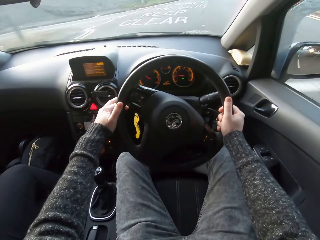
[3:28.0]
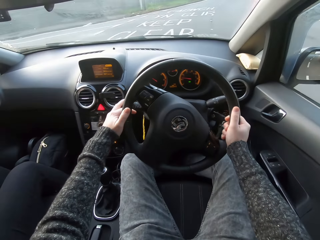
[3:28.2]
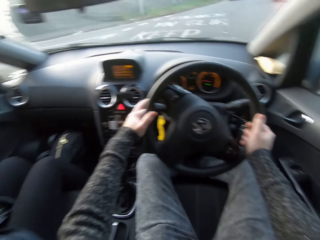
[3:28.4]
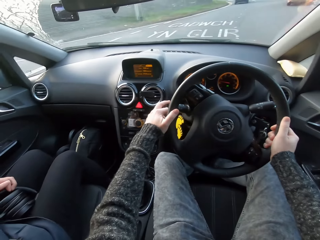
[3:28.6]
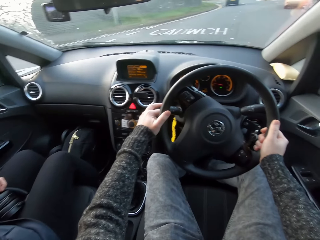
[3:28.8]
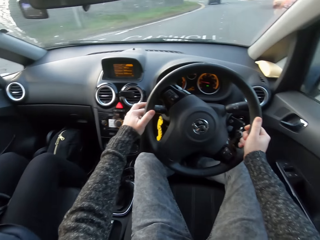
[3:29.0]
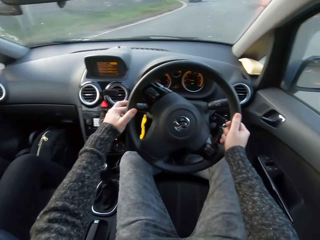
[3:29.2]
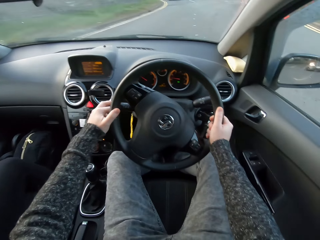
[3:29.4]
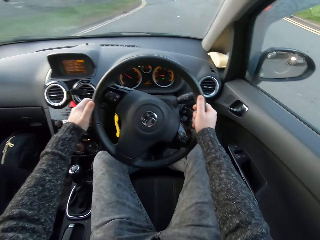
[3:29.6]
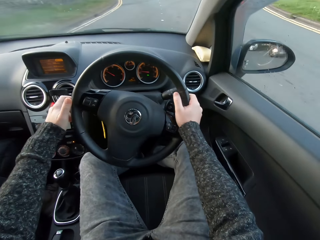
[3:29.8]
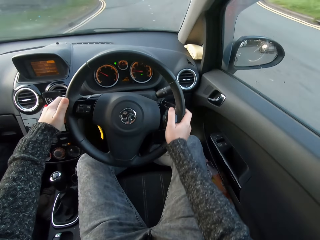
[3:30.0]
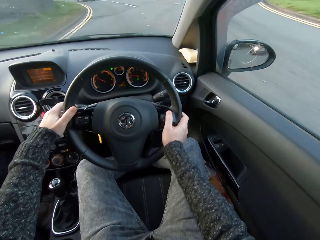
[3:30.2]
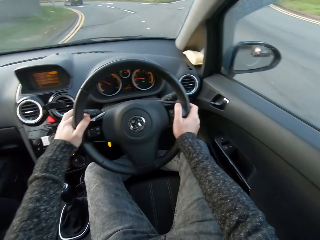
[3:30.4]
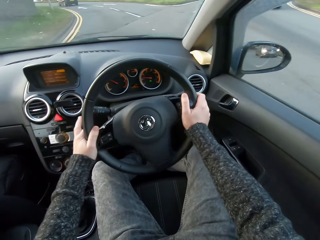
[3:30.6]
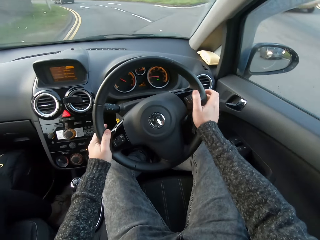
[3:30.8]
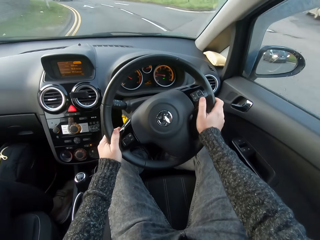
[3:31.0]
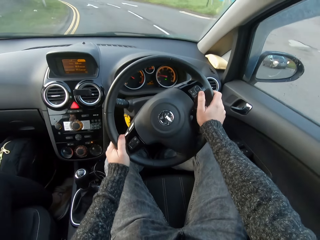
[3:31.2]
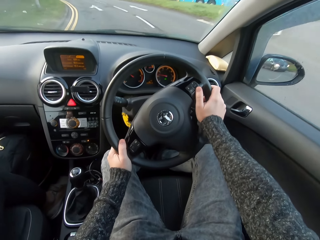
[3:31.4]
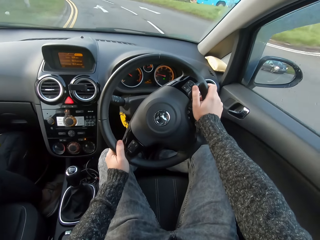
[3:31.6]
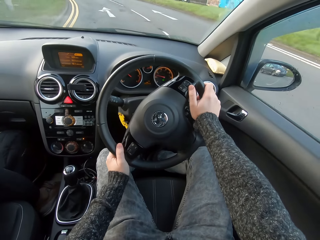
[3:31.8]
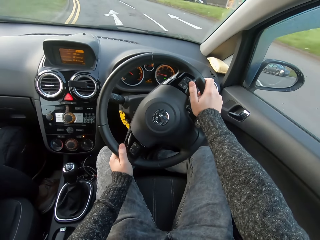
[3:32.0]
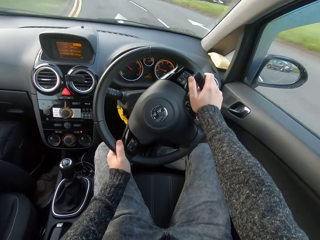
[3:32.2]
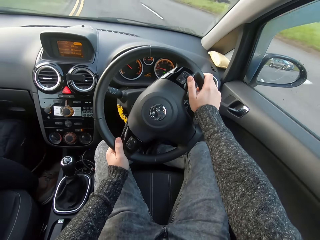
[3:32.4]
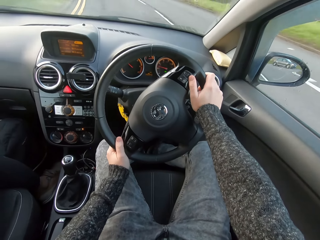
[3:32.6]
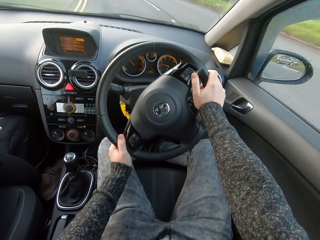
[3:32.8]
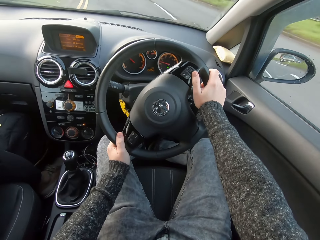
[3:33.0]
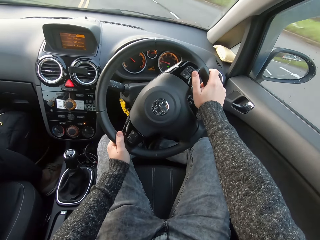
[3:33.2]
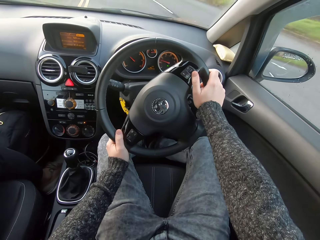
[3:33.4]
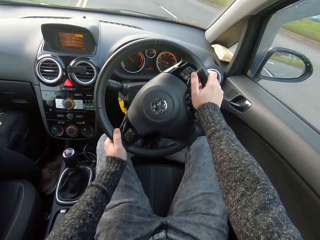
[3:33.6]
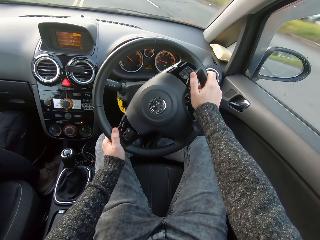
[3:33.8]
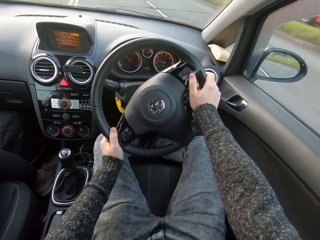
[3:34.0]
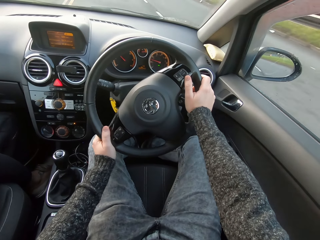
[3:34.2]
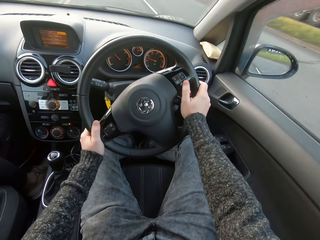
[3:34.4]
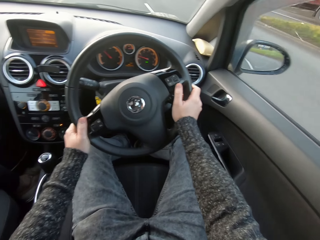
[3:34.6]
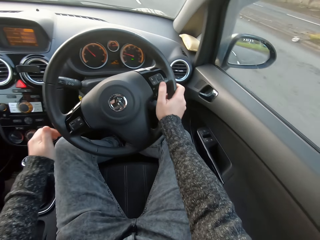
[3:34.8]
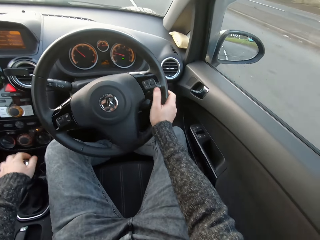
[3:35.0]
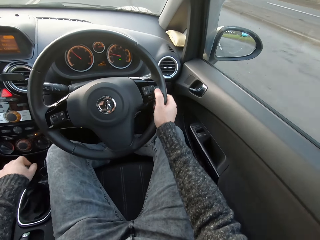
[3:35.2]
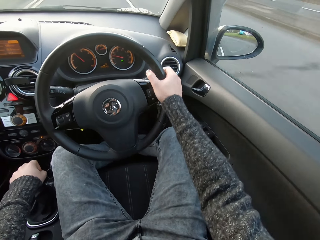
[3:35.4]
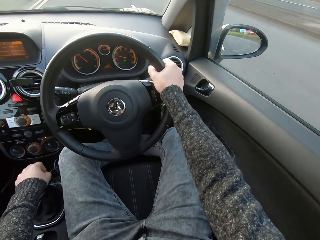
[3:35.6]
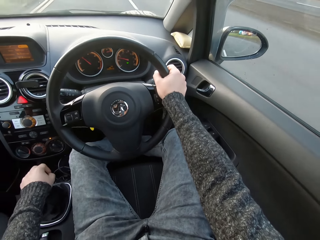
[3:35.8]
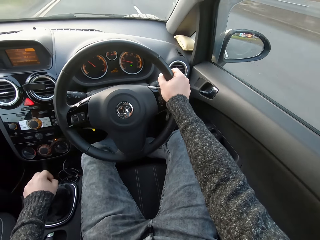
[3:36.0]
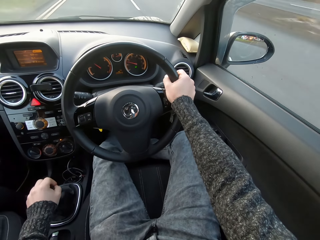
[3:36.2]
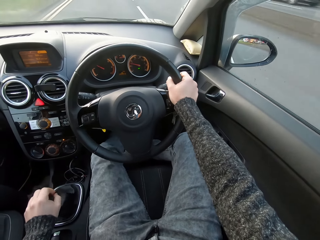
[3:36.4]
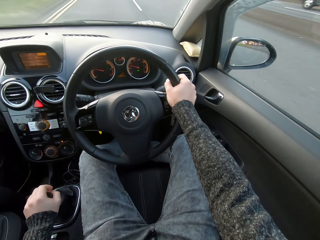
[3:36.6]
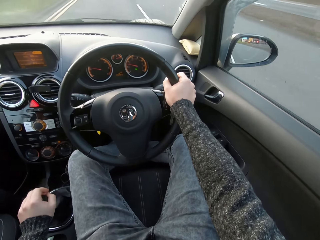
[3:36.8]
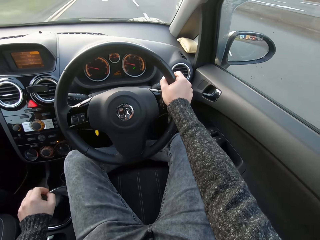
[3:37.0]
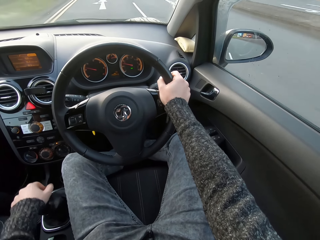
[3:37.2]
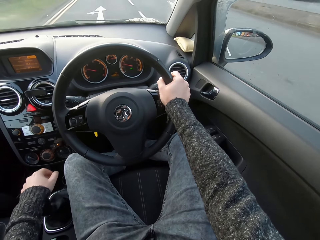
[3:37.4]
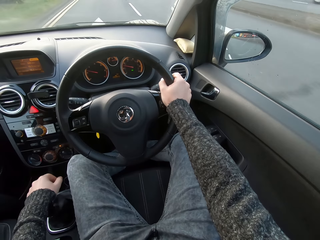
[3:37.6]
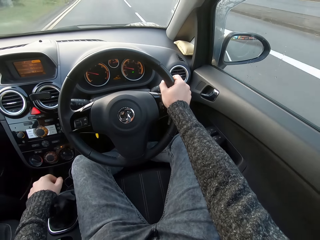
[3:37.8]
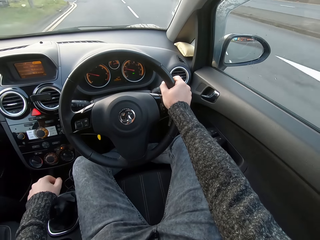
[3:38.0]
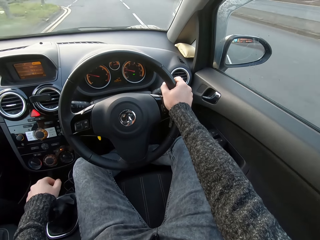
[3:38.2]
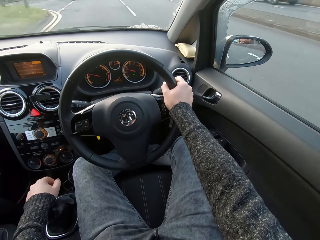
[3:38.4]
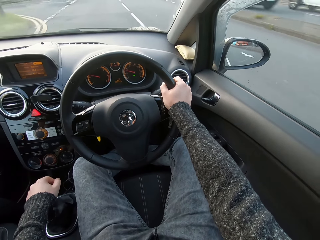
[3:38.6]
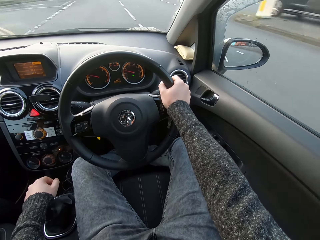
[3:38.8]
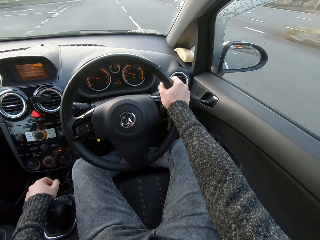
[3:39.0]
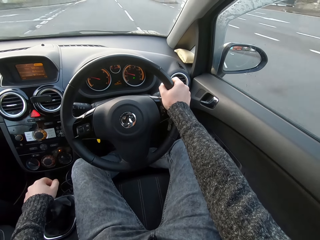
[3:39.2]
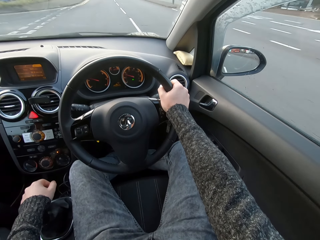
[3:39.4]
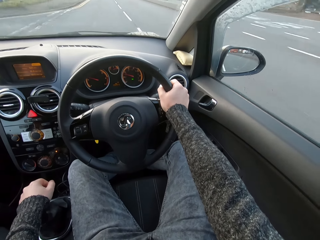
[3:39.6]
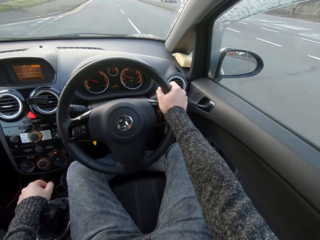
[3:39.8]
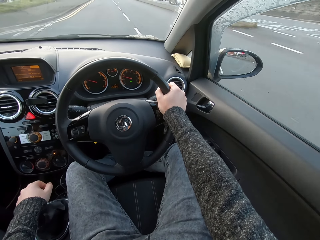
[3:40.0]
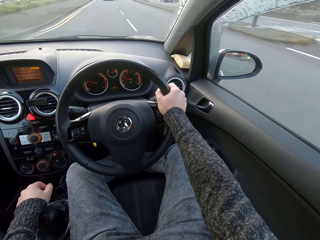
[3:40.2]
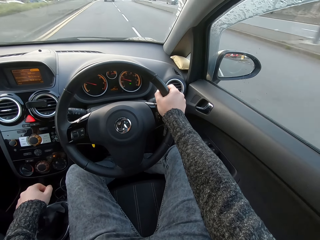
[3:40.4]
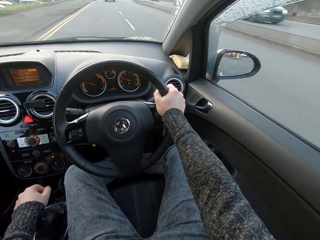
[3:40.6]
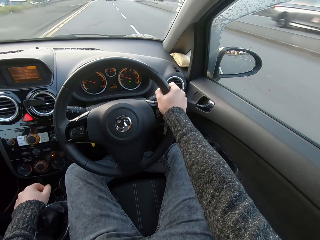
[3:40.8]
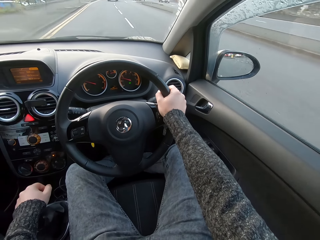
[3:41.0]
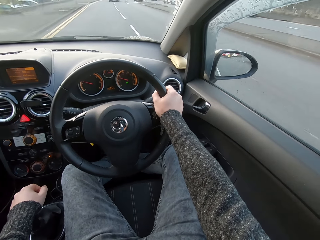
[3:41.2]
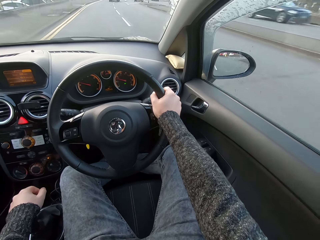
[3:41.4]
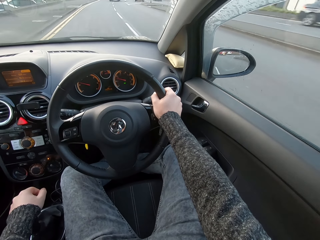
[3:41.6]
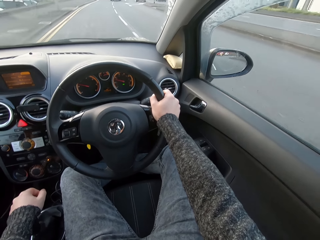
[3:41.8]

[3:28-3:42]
The camera wearer shifts the gear with the left hand.

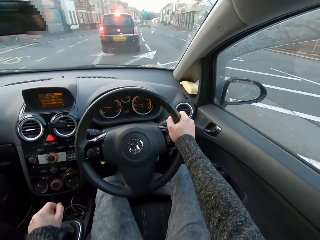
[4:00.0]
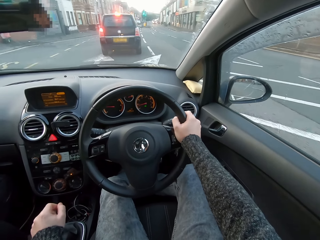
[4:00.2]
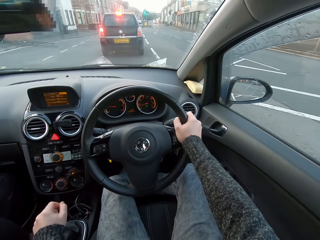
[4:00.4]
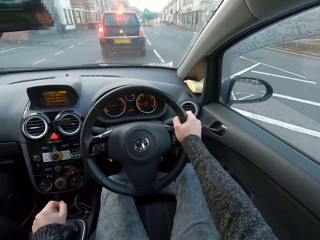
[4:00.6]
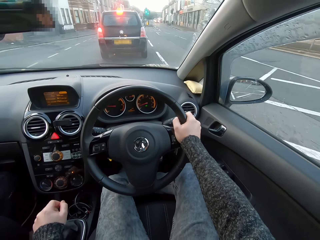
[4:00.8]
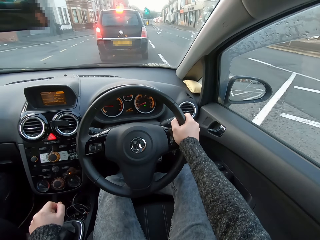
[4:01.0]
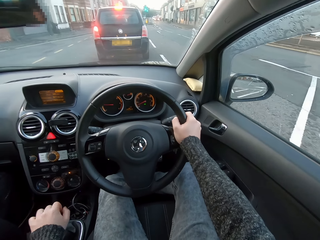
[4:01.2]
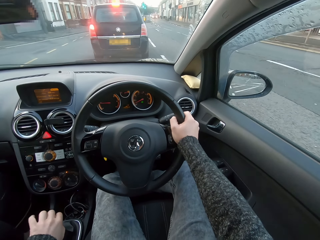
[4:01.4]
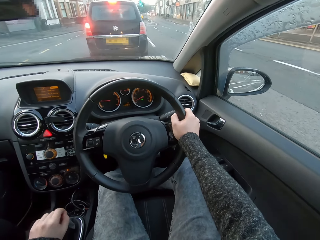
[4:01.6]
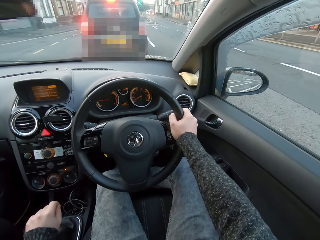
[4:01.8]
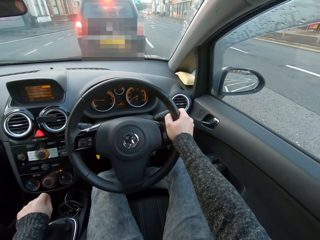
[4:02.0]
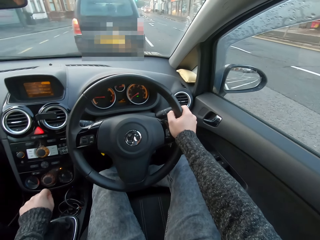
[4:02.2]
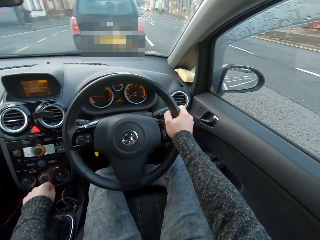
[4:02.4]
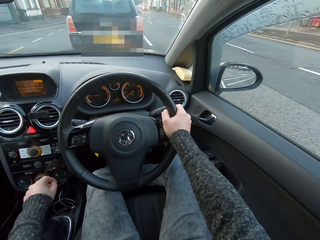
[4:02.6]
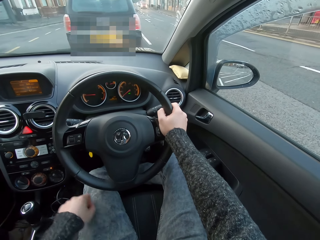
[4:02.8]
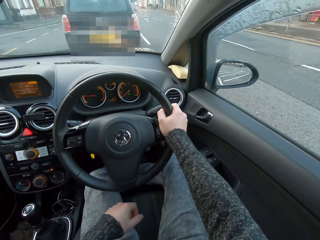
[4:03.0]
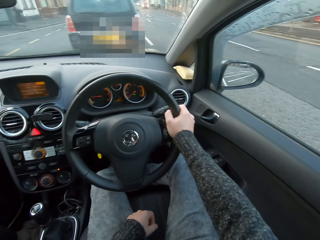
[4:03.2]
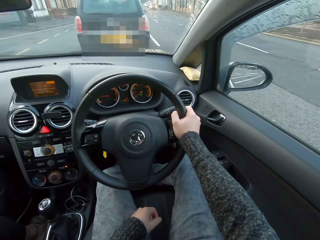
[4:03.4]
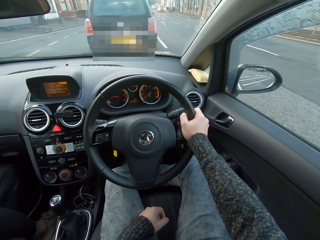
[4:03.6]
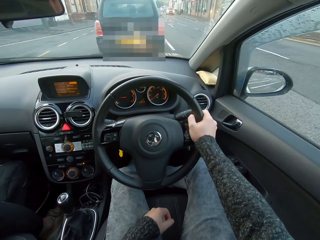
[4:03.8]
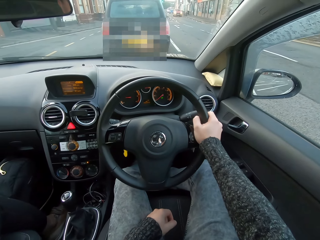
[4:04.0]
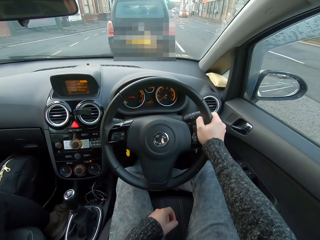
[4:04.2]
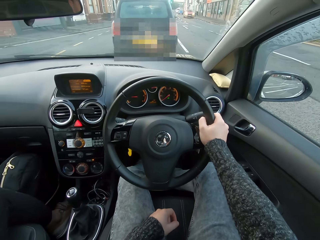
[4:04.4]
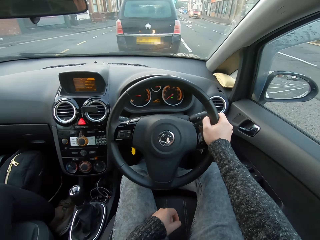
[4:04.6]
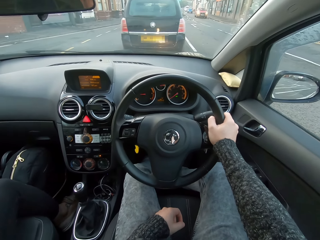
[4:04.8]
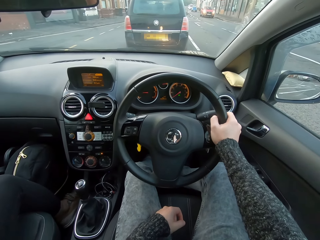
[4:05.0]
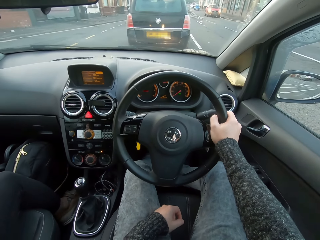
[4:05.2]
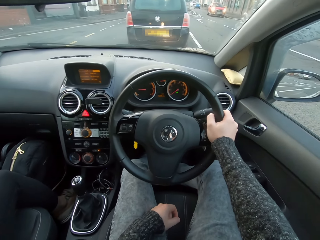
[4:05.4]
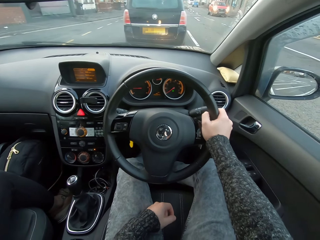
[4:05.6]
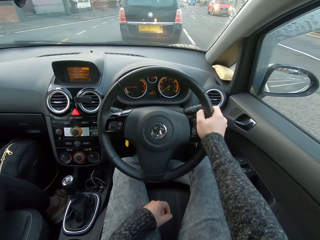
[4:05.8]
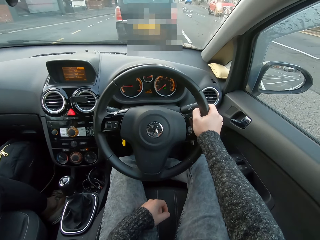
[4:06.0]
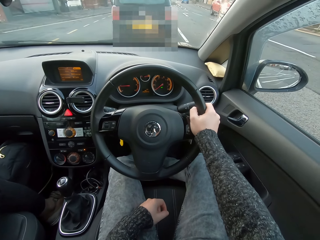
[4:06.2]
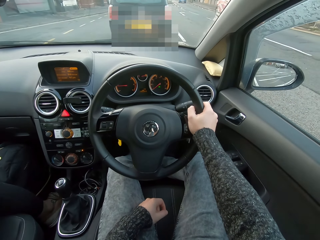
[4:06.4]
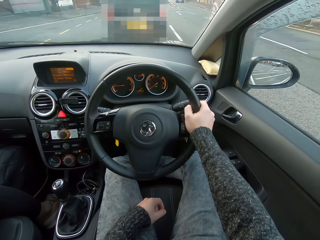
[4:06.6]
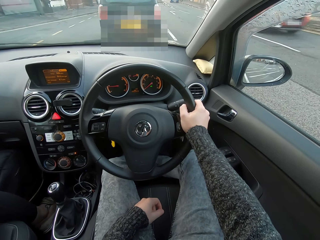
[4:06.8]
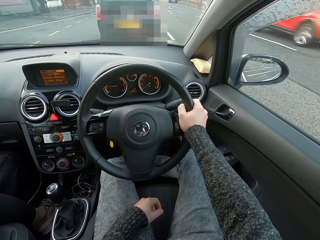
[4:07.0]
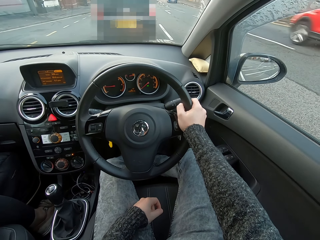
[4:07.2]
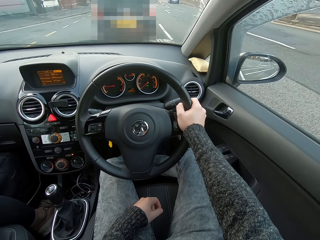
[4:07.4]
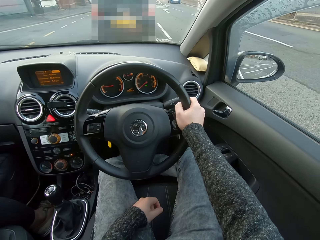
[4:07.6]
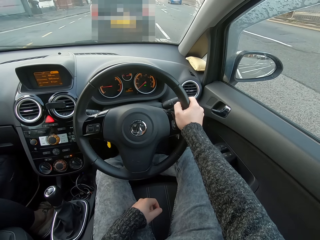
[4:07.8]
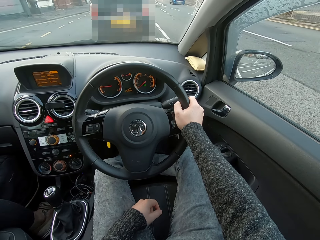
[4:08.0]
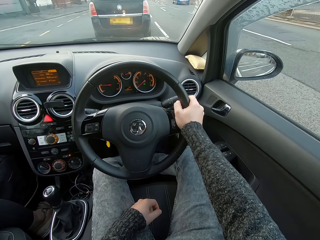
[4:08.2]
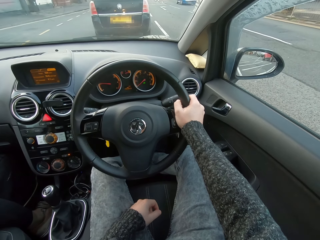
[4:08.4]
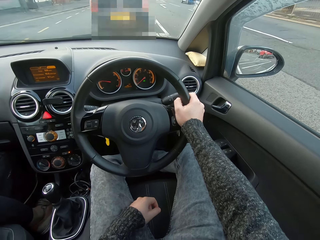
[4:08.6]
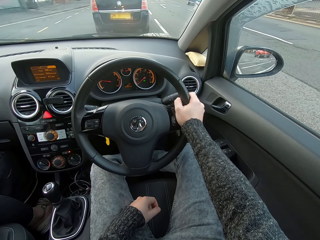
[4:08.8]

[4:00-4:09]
The camera wearer shifts the gear with the left hand. They stop the car.
